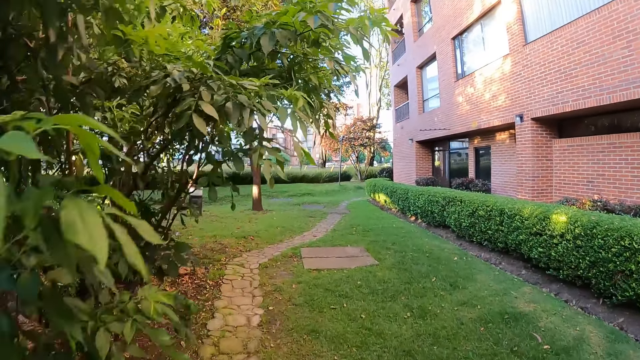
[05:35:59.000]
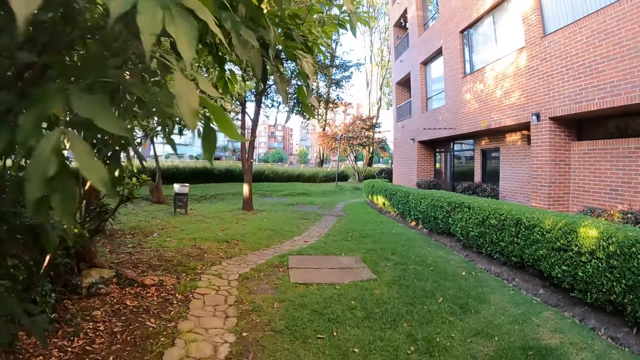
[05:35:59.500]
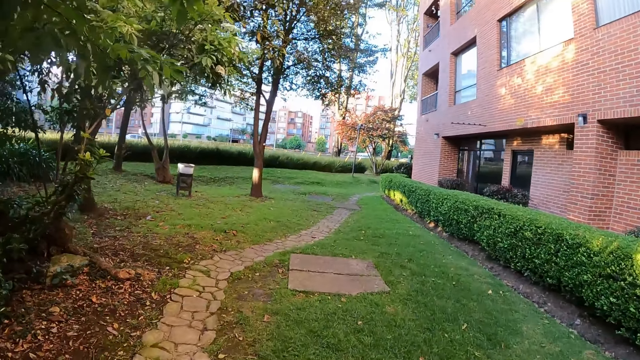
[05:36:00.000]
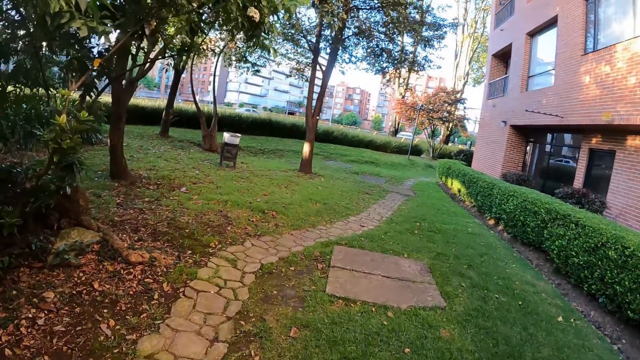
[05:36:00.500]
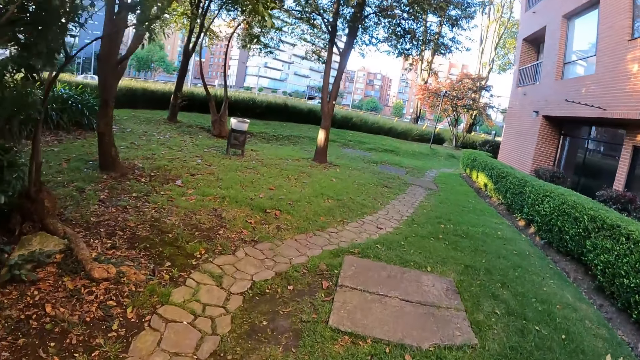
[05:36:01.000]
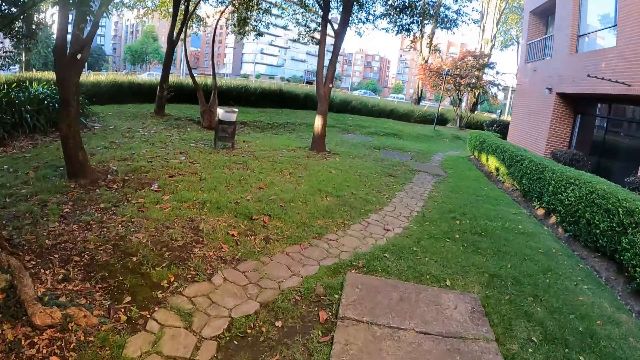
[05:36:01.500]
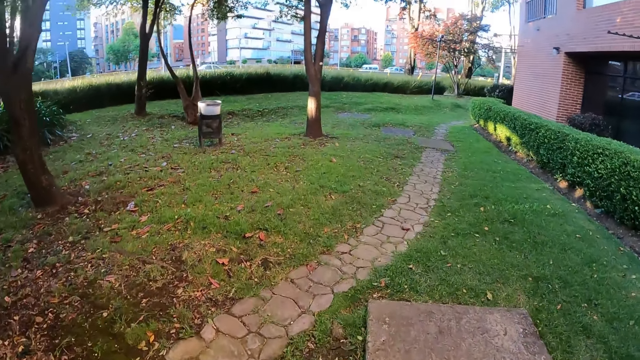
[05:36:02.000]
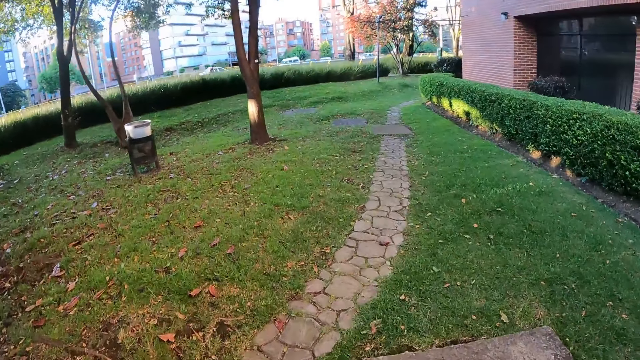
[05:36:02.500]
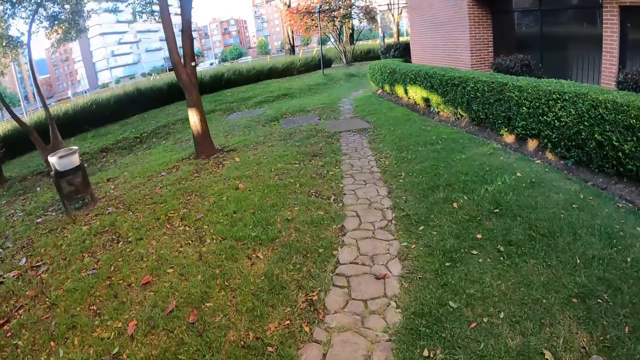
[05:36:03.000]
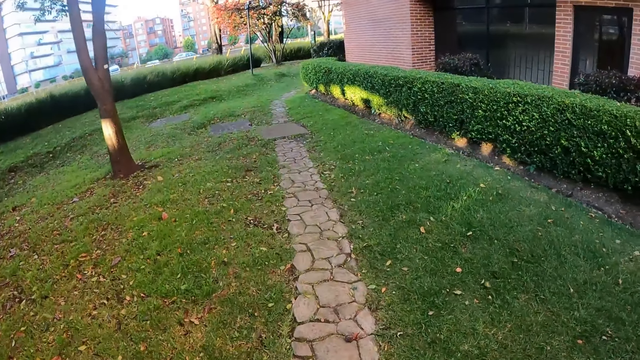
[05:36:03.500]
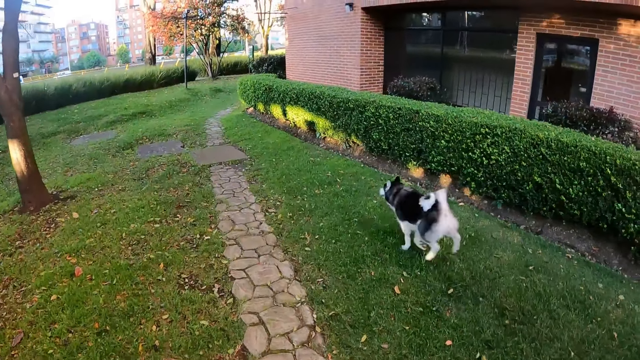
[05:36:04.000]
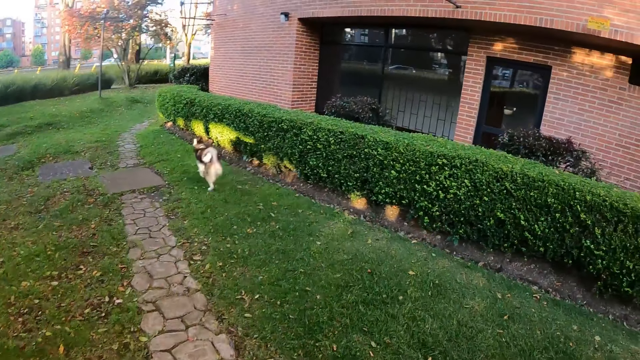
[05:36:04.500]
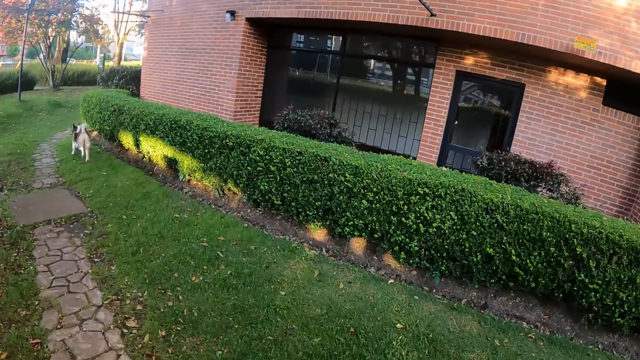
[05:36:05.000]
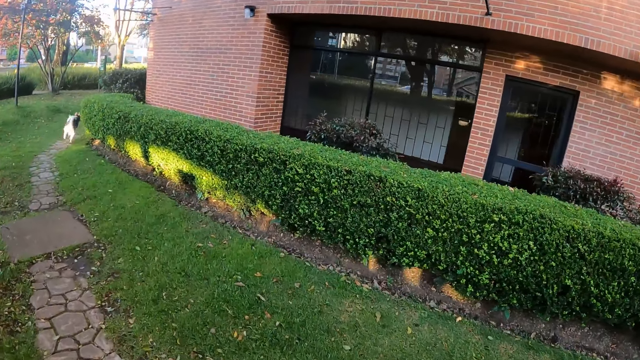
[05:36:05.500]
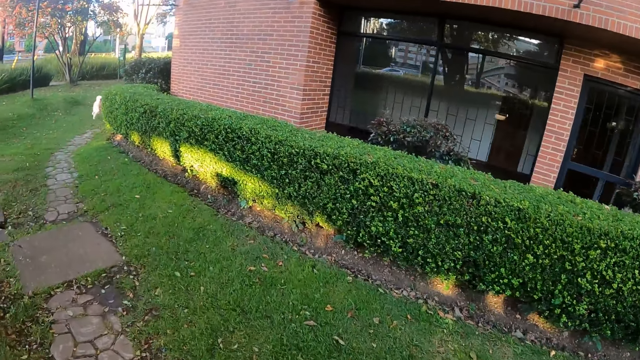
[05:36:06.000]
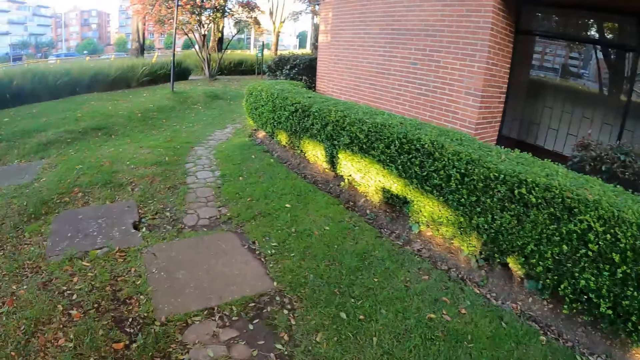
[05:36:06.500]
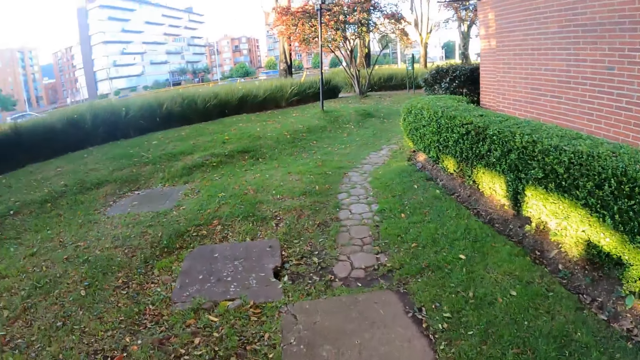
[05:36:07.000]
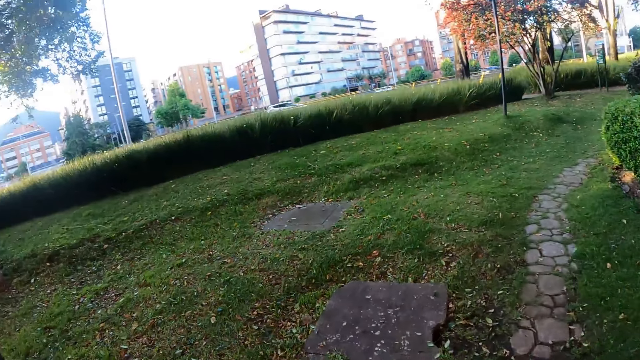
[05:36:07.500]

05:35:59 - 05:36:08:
The dog runs past the camera wearer.

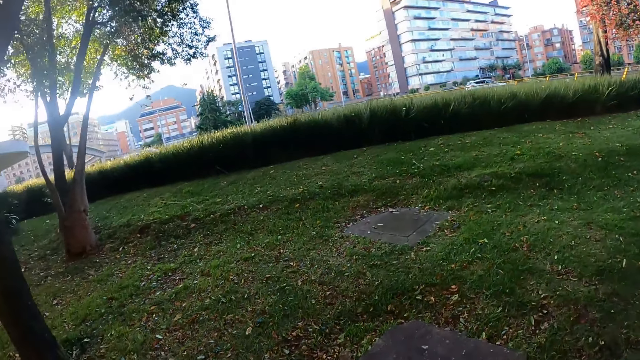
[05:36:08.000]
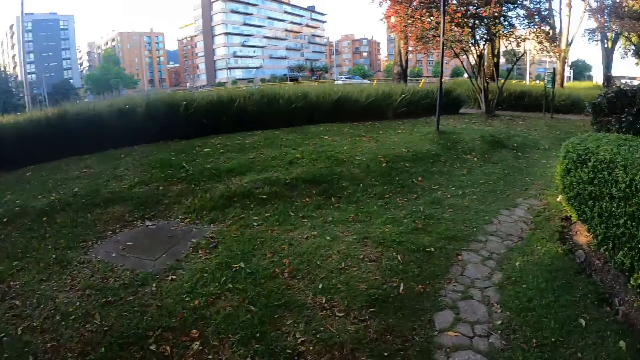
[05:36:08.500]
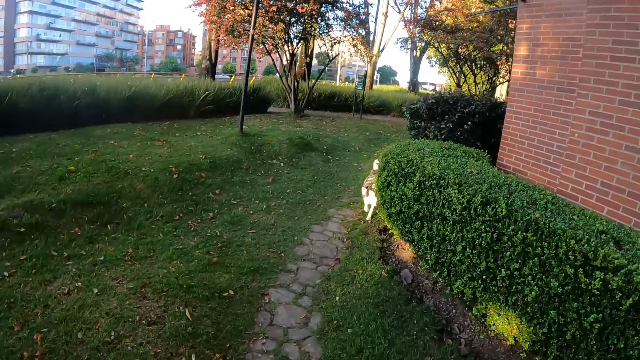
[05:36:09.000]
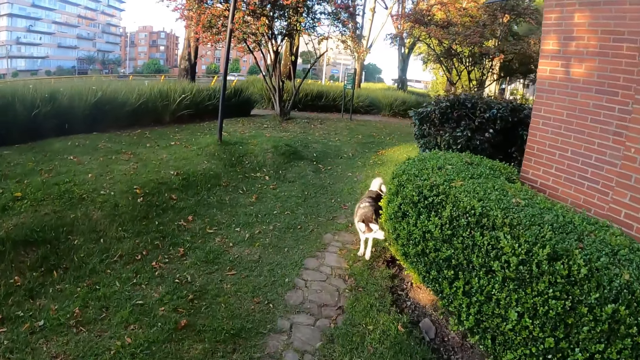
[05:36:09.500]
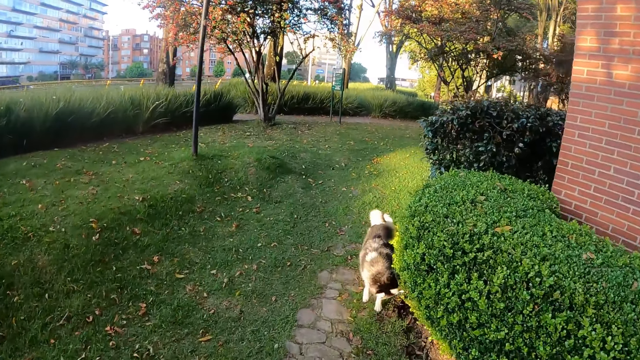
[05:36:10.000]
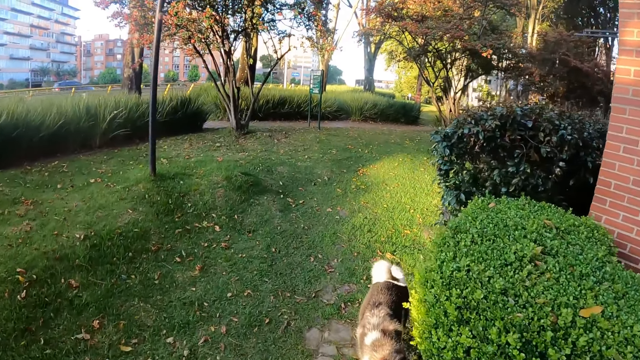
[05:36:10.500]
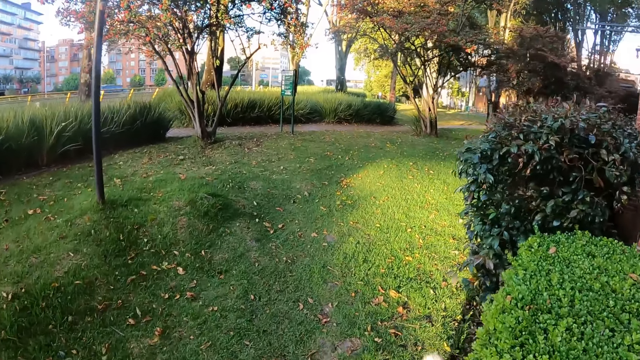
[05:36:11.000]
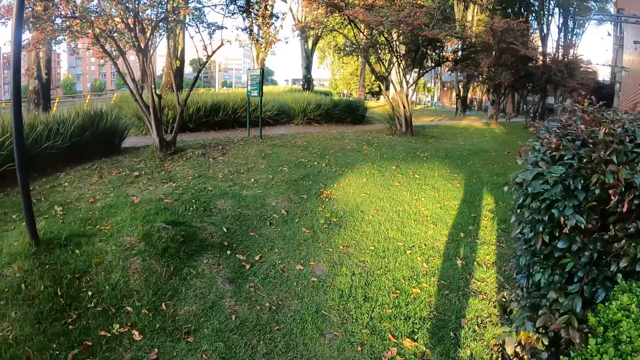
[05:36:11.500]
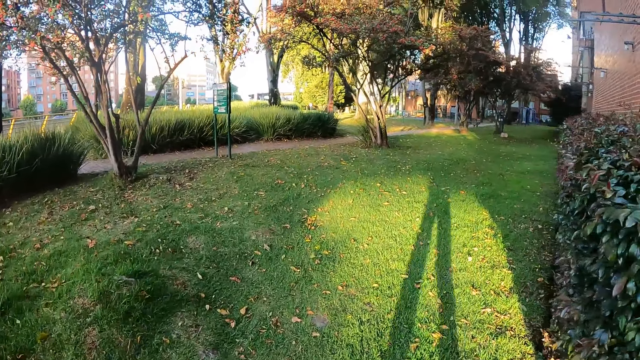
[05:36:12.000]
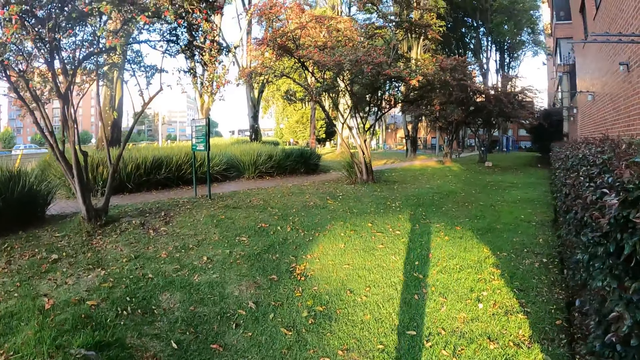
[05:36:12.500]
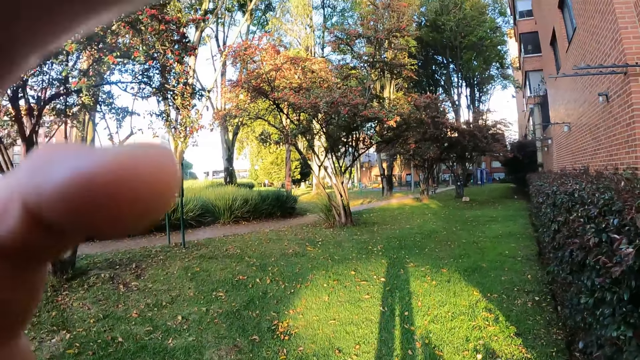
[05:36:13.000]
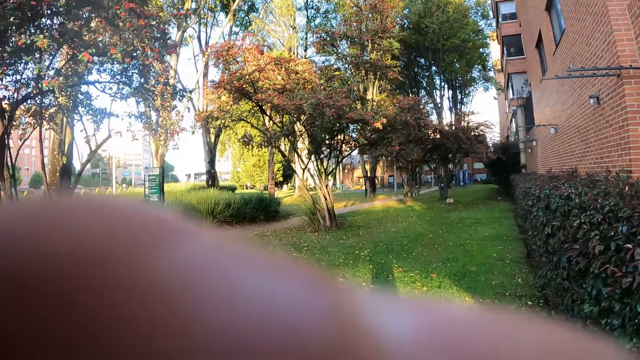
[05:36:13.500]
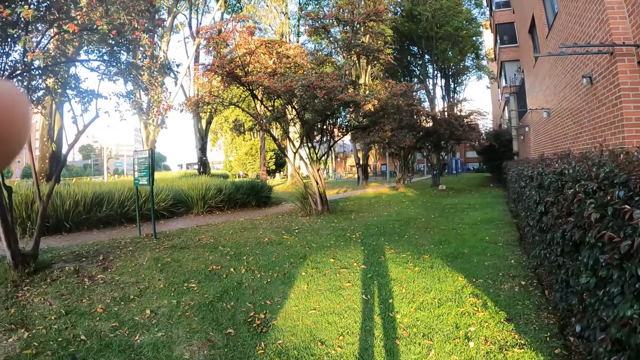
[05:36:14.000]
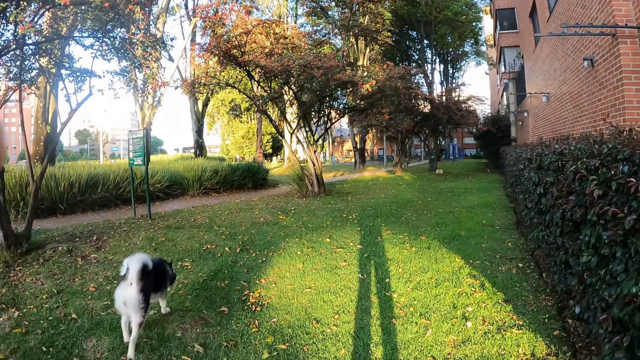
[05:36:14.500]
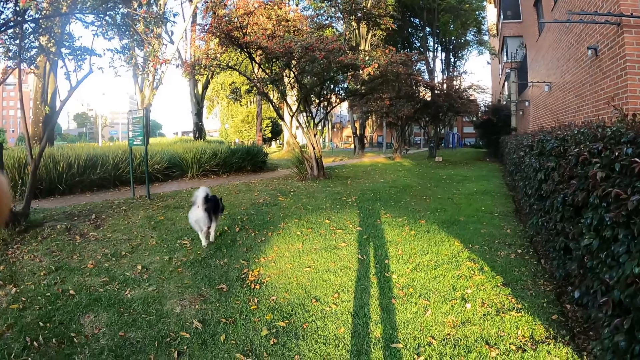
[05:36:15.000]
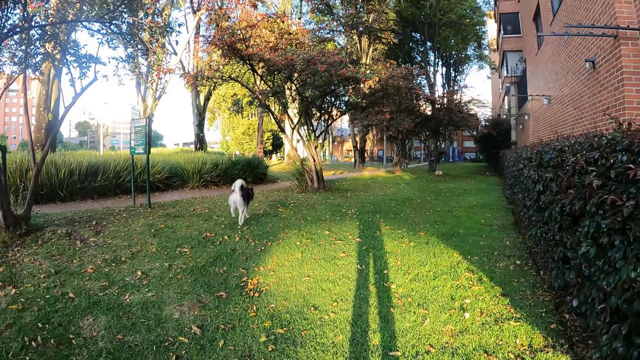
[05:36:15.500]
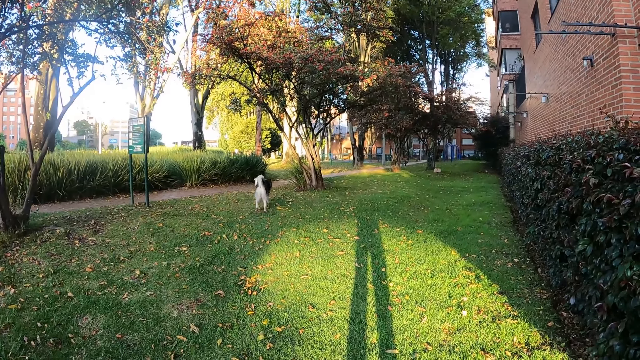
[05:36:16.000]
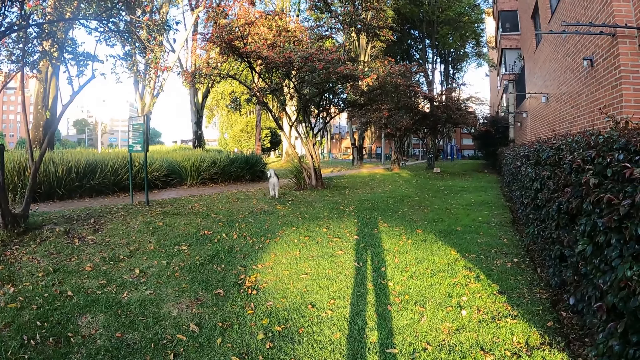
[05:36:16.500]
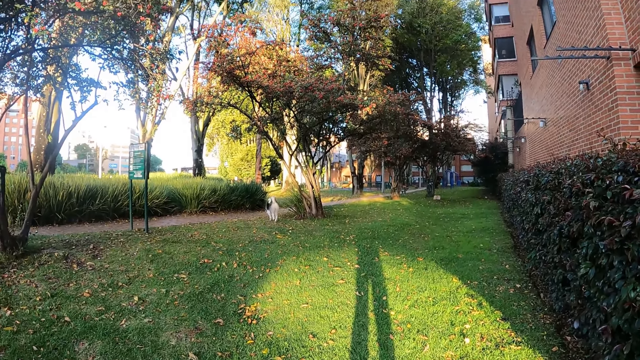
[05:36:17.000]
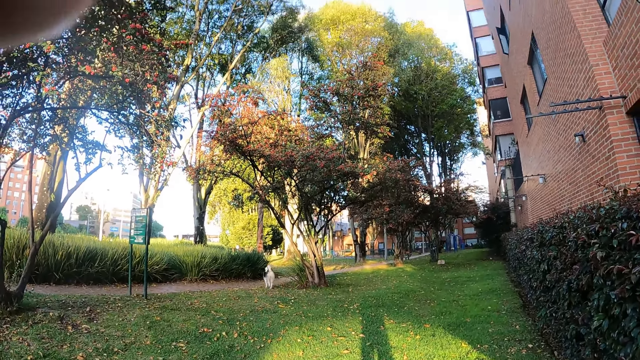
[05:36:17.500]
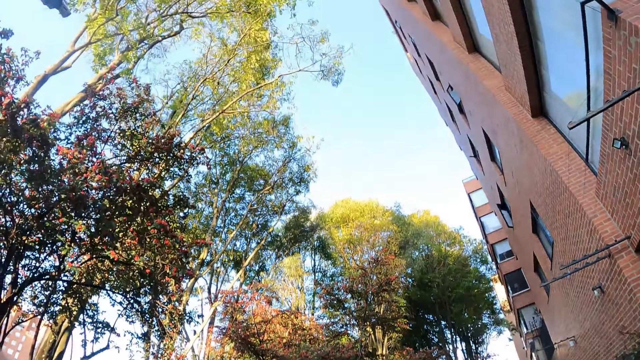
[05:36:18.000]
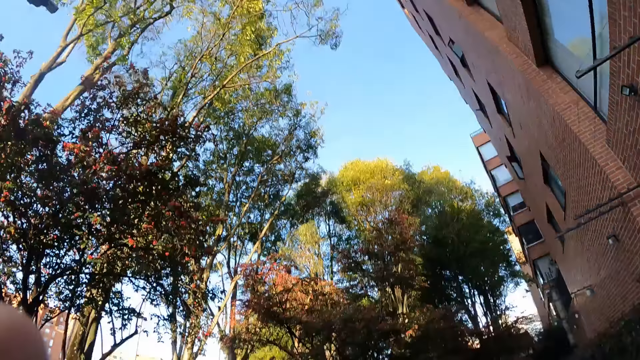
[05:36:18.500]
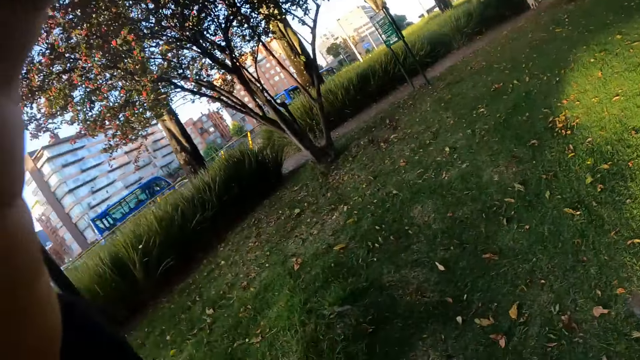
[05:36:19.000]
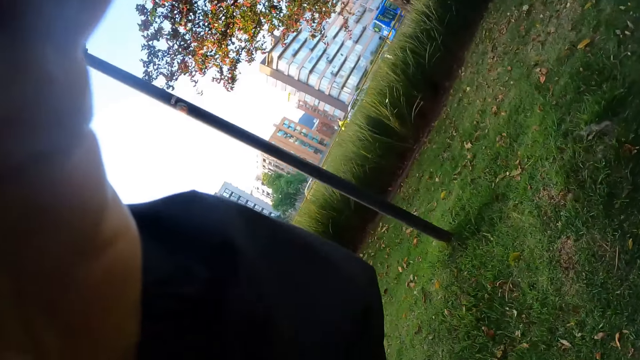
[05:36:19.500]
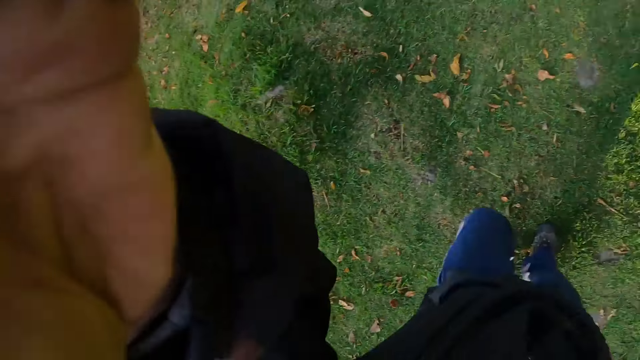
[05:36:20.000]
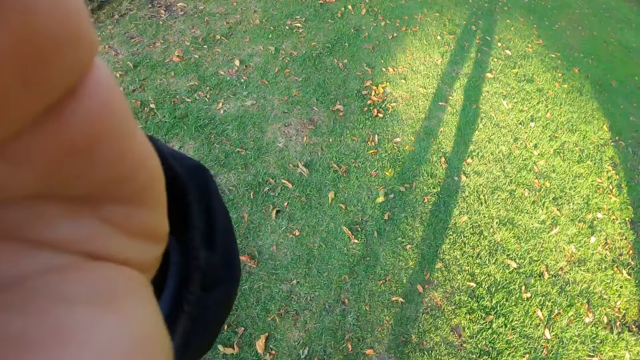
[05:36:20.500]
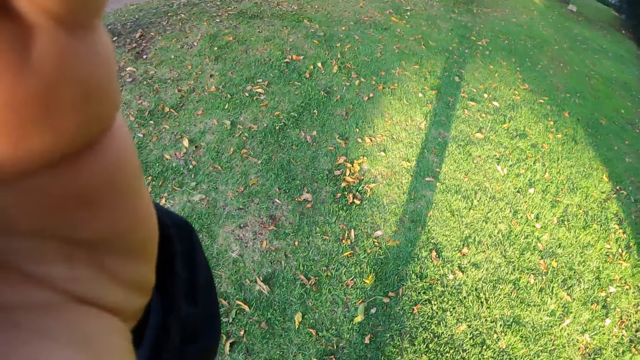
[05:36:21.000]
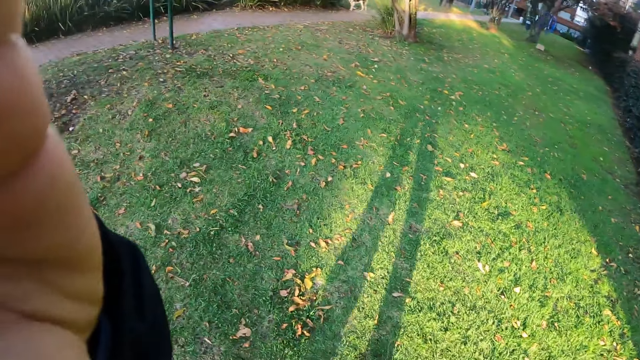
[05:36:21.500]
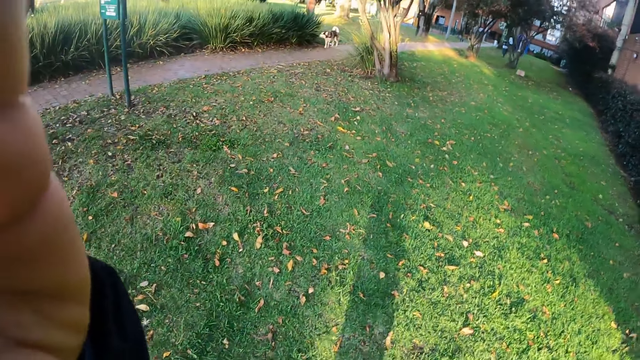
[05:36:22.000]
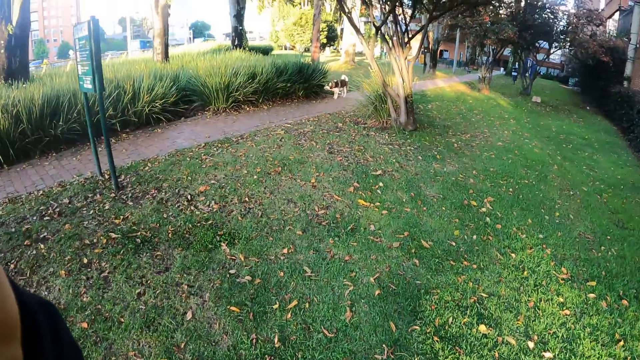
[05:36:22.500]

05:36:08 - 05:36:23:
The camera wearer walks past the dog. He touches his face with his left hand. He adjusts the camera. The dog runs past the camera wearer. The camera wearer walks around.
